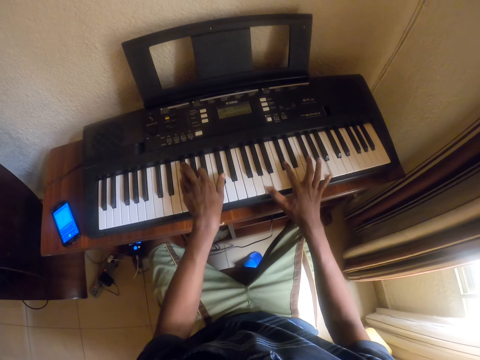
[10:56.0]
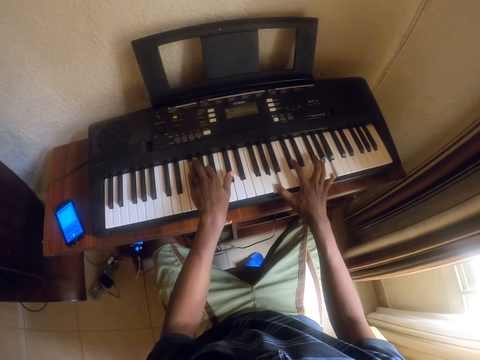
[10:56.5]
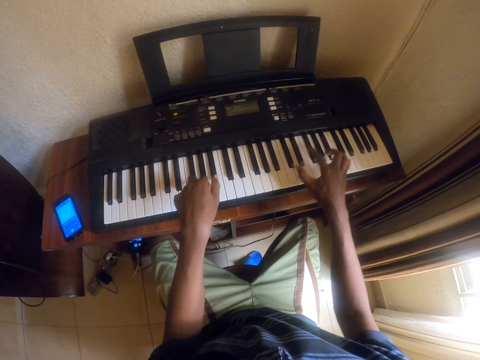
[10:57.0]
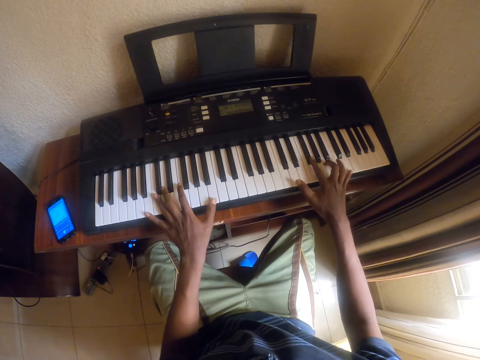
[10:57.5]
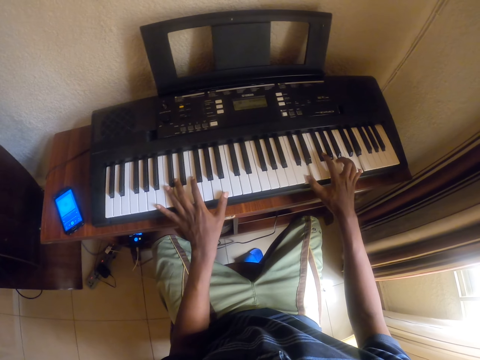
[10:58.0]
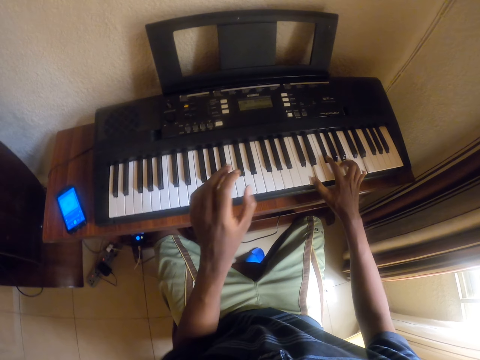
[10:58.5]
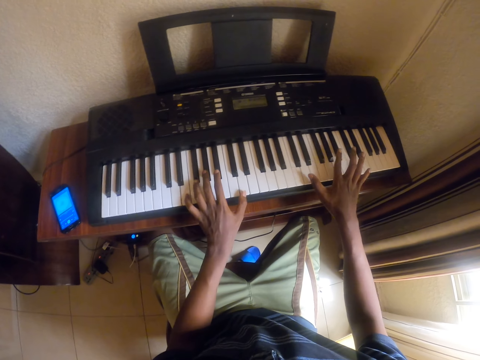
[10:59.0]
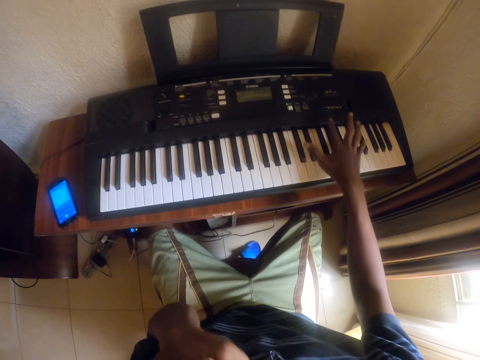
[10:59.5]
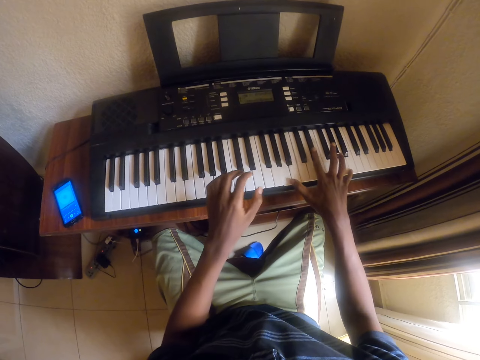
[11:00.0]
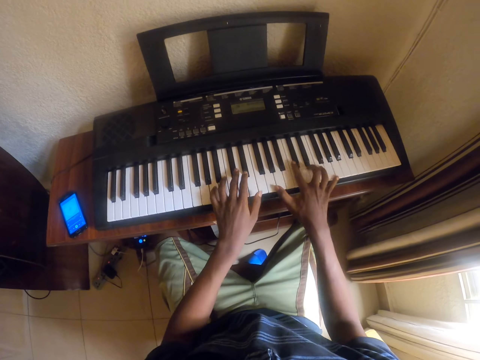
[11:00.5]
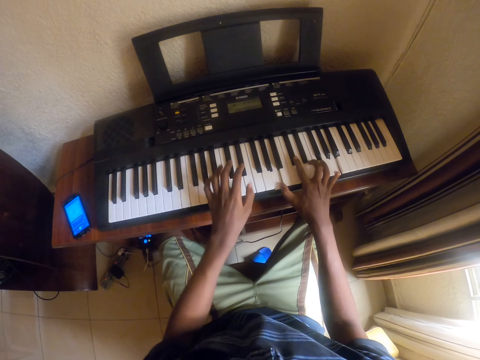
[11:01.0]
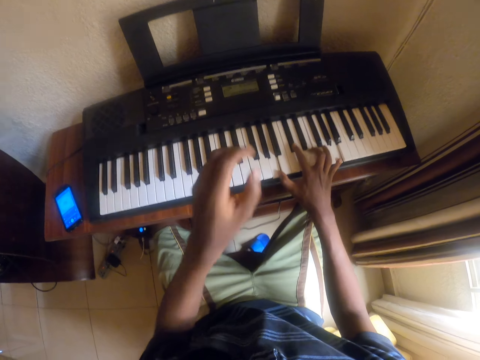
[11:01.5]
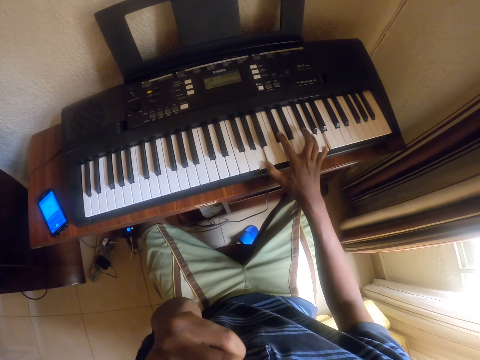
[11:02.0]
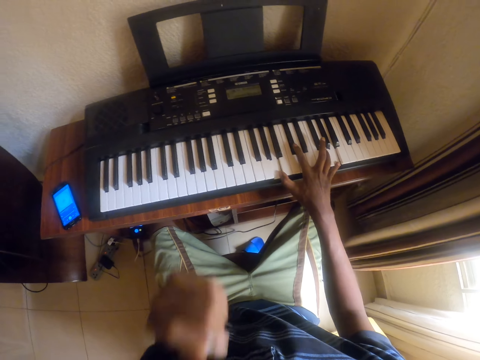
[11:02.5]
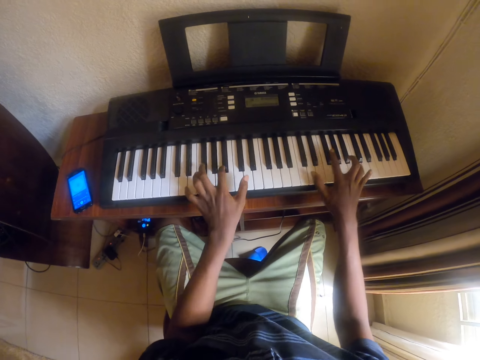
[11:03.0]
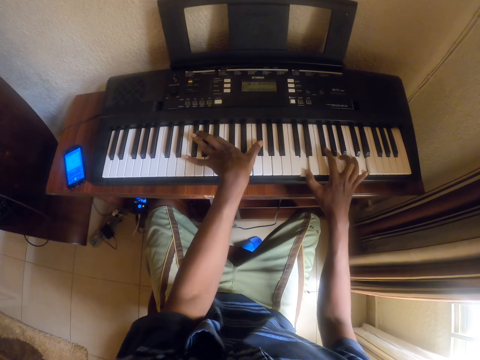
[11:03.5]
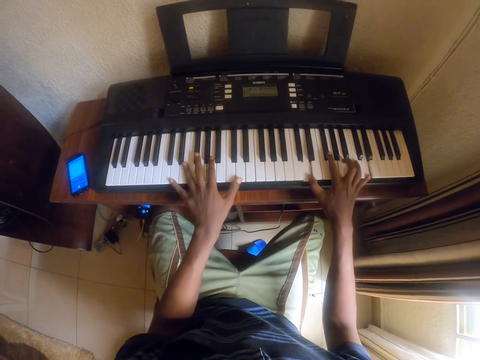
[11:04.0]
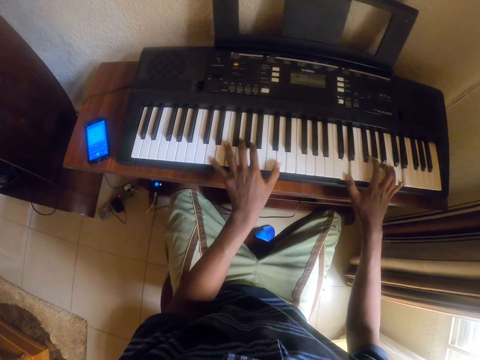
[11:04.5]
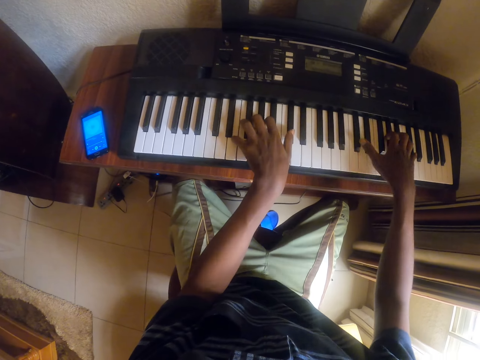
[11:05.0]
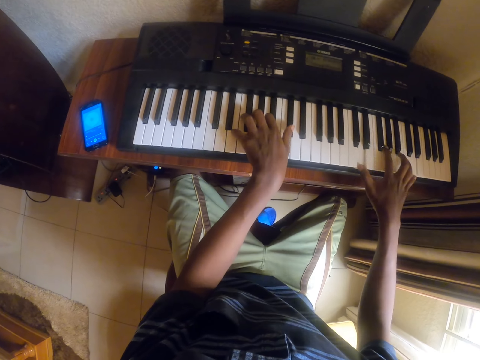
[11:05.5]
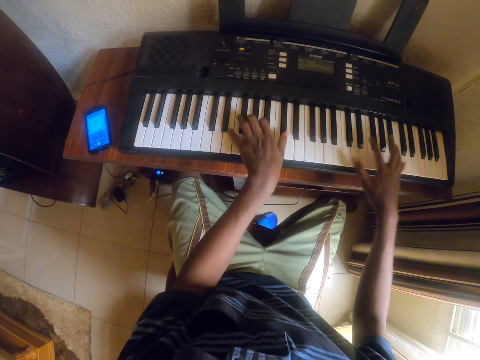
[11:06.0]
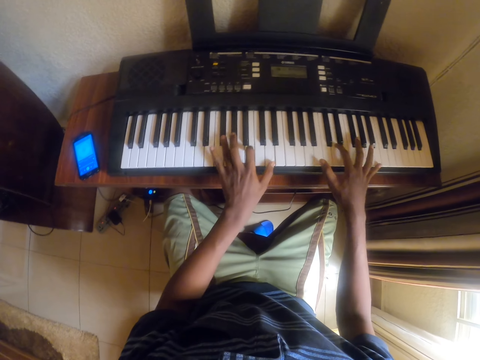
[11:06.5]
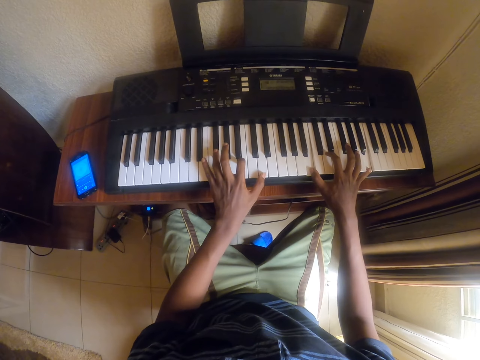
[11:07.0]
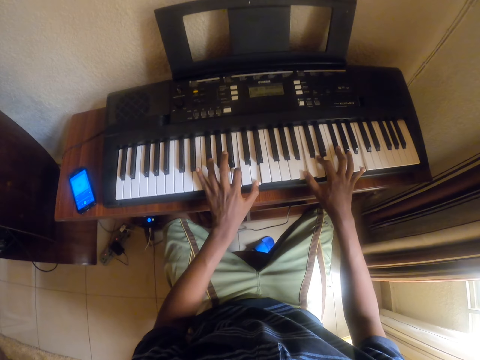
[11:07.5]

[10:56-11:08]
The camera wearer touches the face. They press a piano key. They touch the face. They press the piano key.

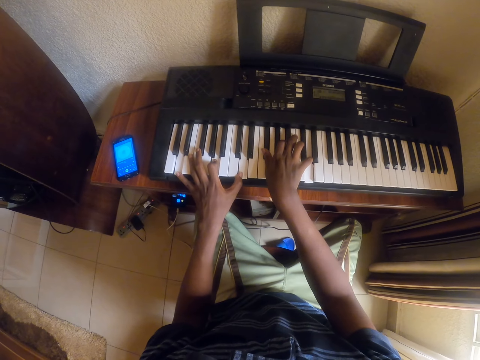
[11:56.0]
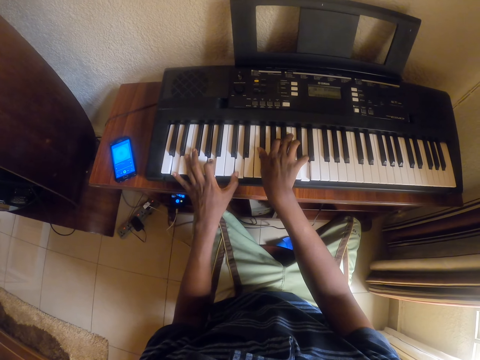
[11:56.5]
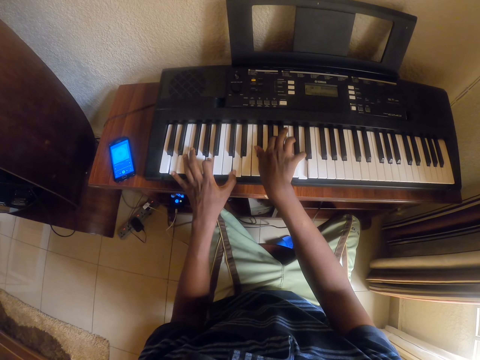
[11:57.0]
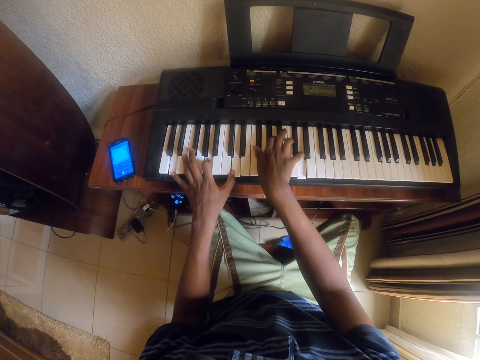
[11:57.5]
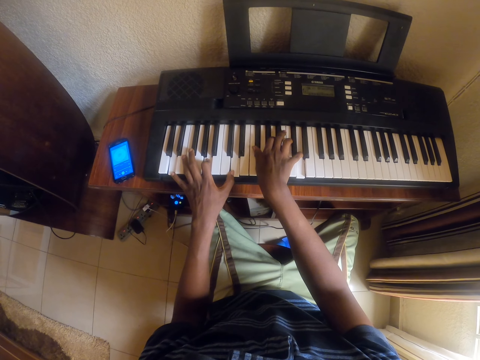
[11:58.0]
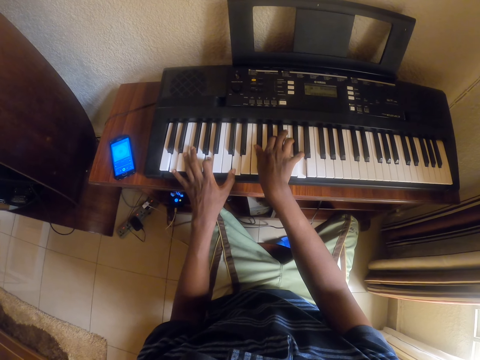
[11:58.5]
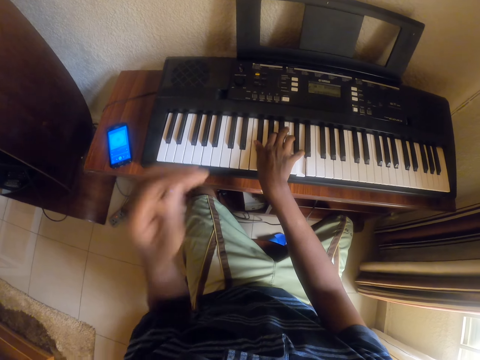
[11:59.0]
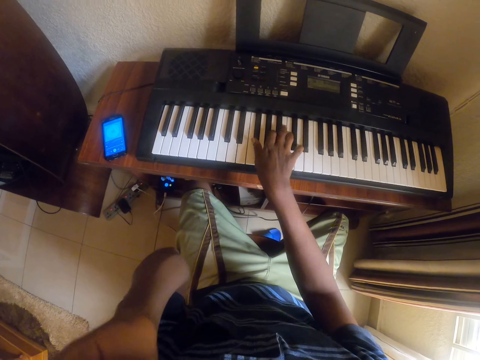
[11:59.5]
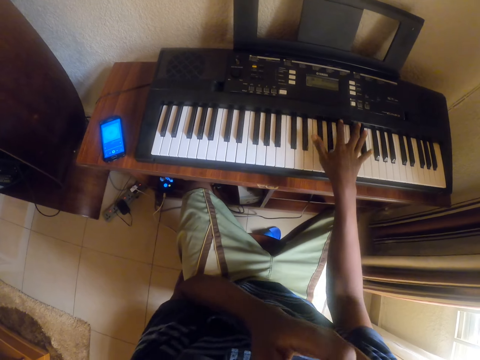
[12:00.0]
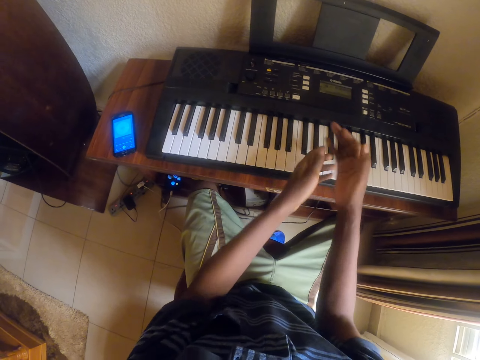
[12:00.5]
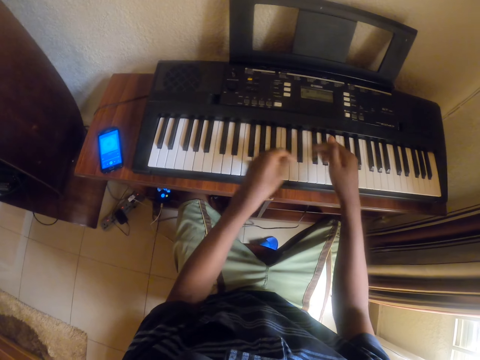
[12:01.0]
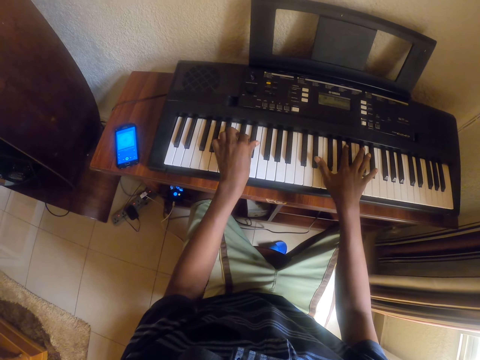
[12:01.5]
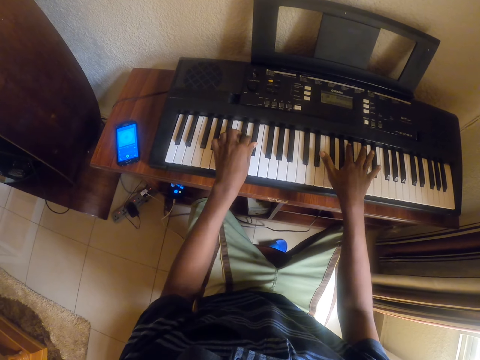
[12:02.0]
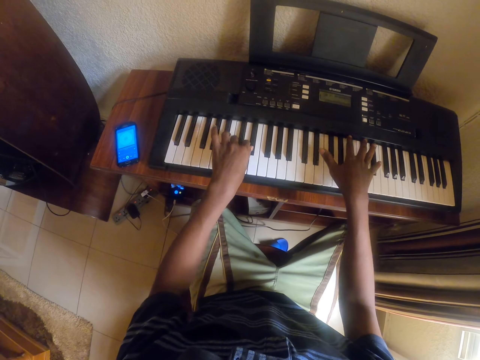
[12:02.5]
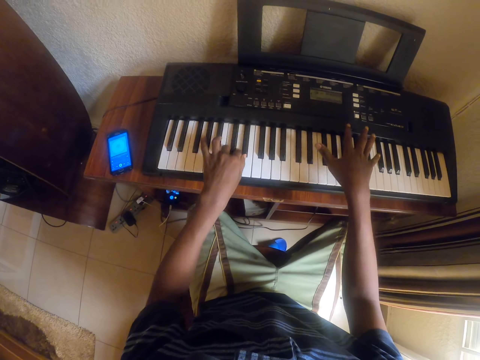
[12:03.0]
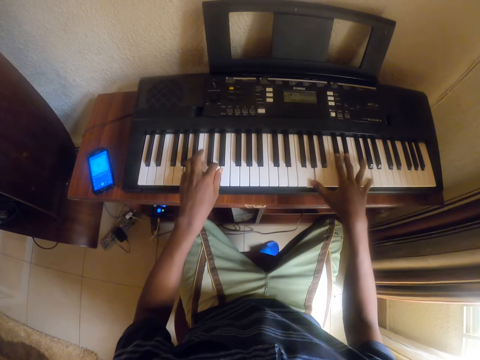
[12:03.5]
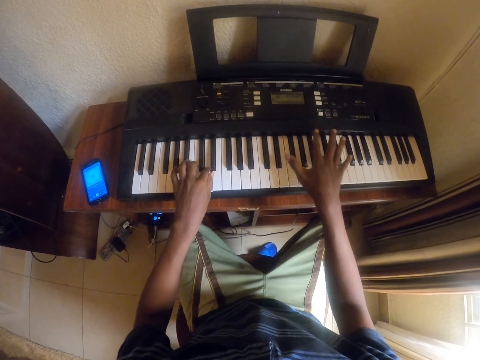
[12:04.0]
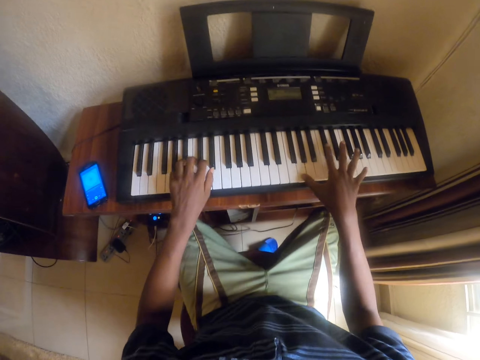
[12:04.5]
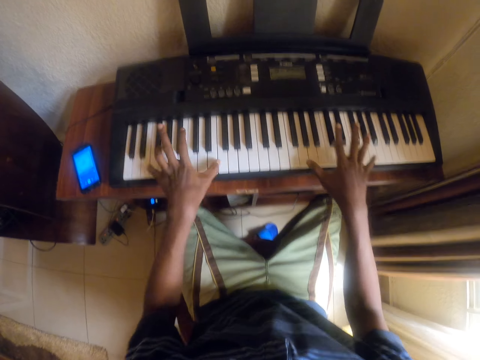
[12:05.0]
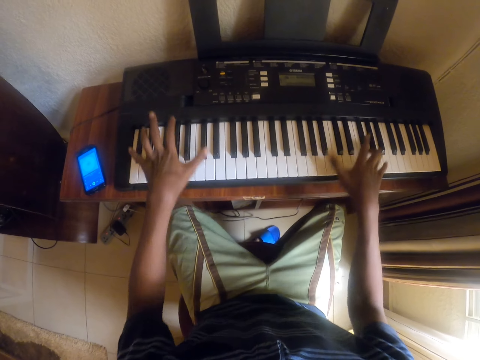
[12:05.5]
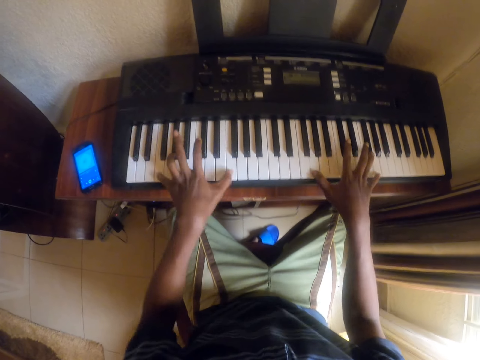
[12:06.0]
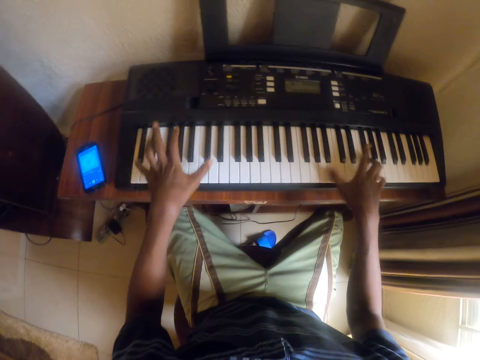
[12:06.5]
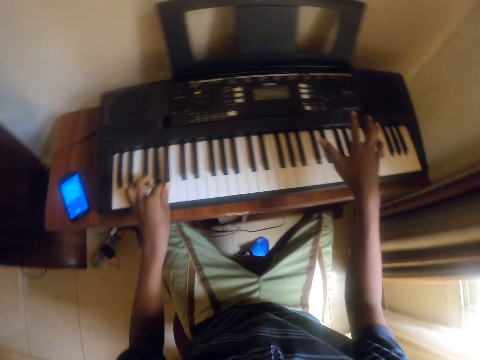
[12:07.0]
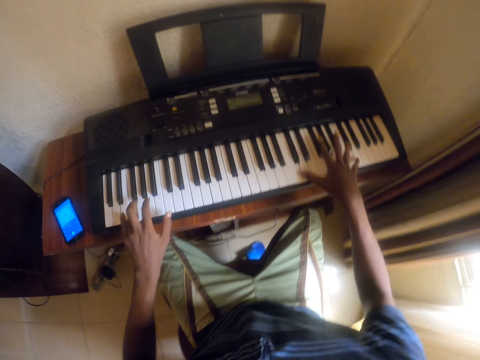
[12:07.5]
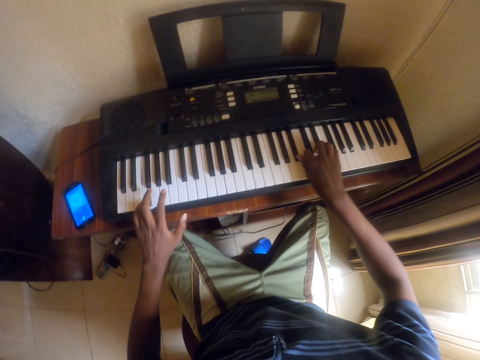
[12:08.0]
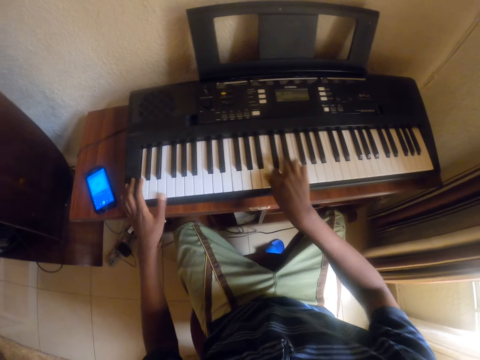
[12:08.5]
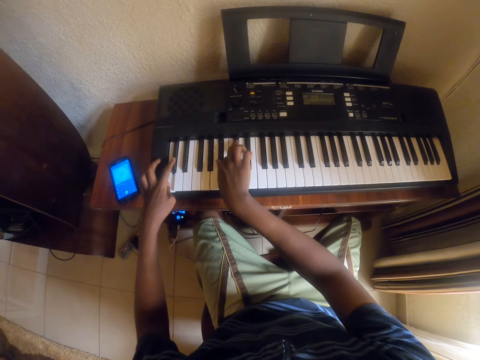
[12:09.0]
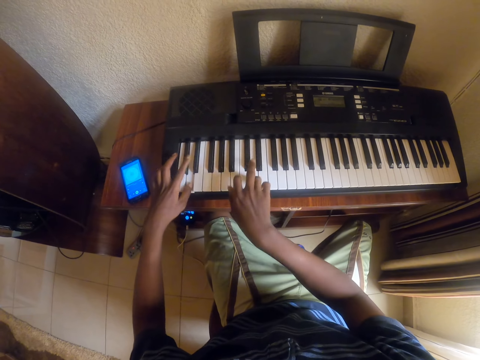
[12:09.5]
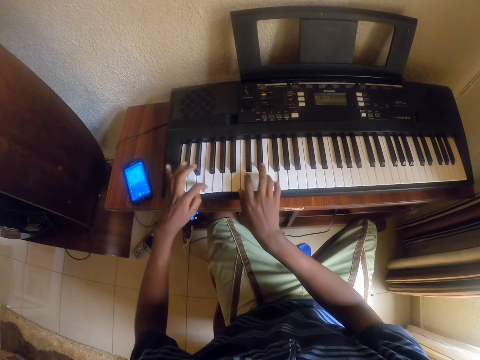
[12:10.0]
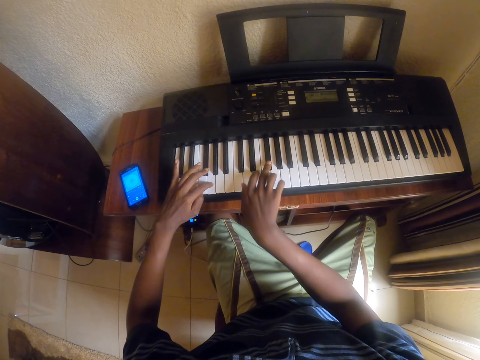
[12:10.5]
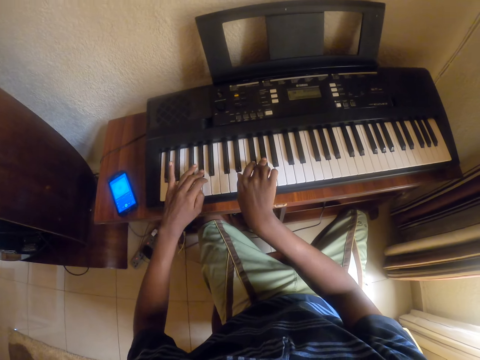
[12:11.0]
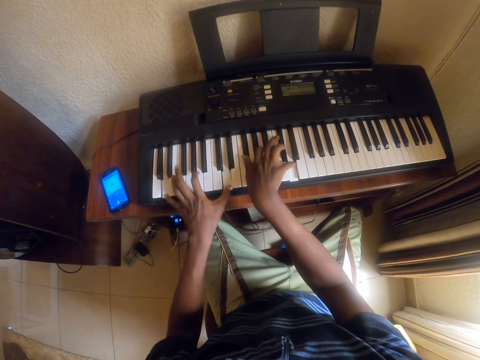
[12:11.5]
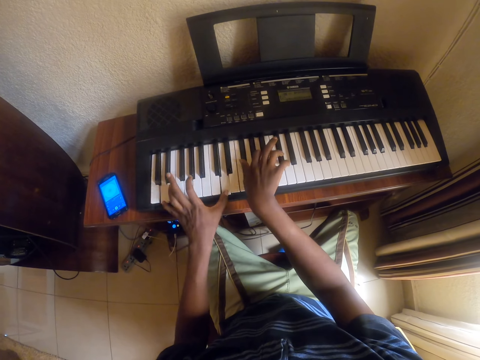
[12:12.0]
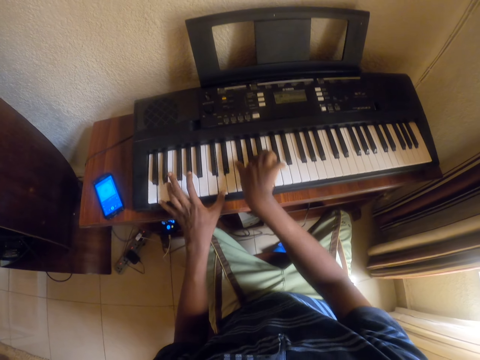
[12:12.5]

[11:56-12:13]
The camera wearer touches the face. They press a piano key. They touch the face.
